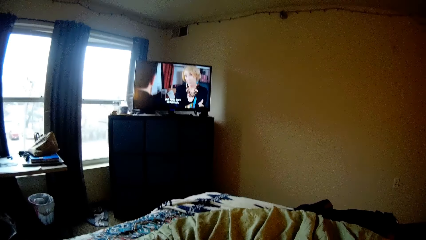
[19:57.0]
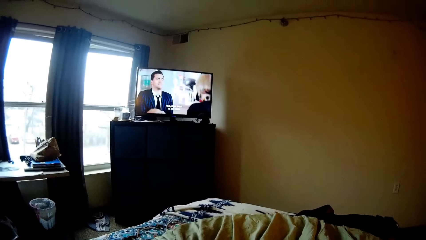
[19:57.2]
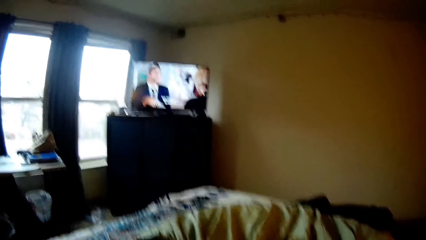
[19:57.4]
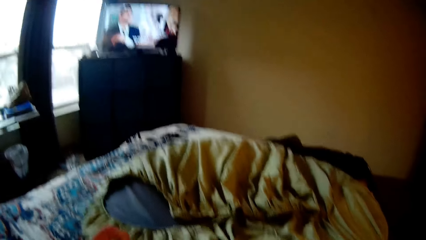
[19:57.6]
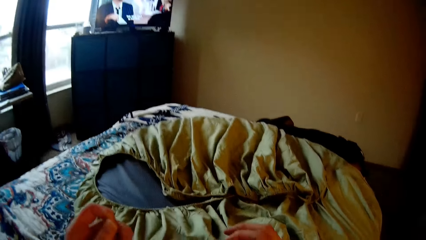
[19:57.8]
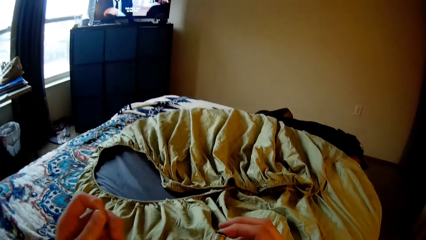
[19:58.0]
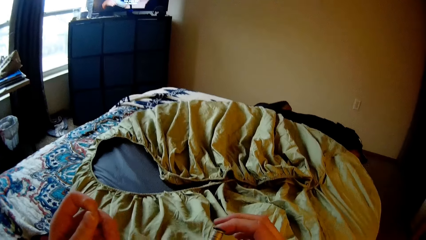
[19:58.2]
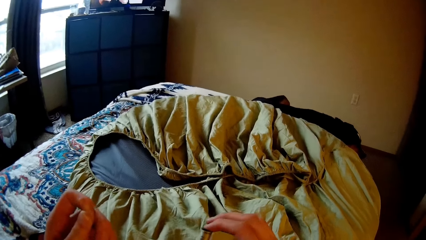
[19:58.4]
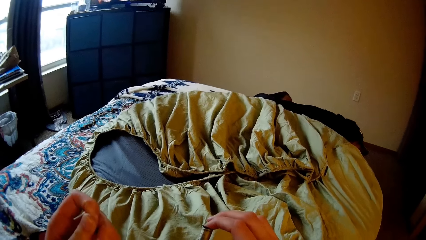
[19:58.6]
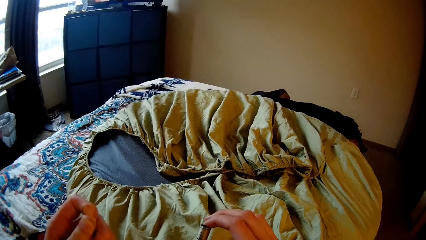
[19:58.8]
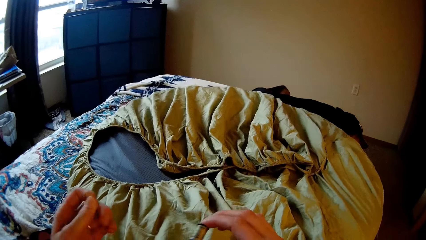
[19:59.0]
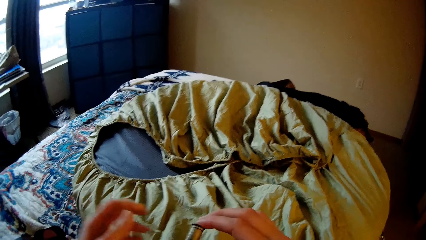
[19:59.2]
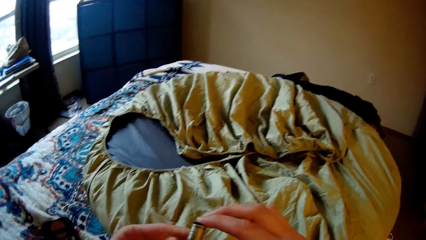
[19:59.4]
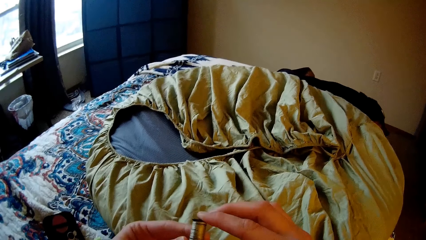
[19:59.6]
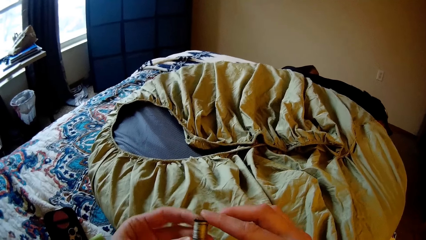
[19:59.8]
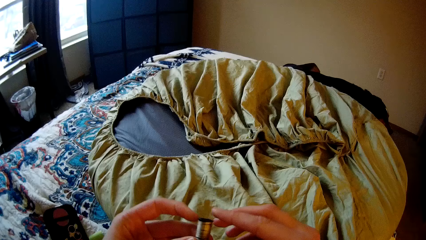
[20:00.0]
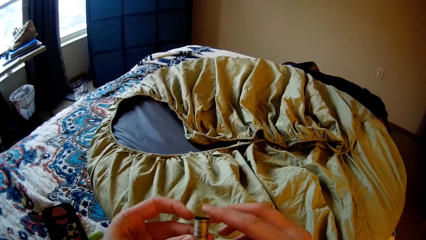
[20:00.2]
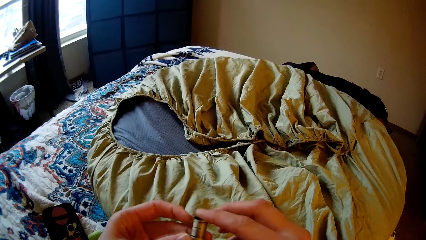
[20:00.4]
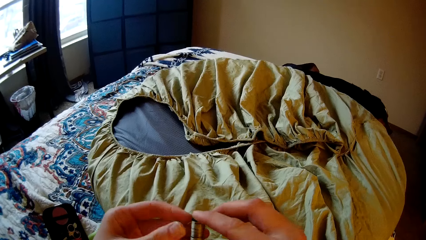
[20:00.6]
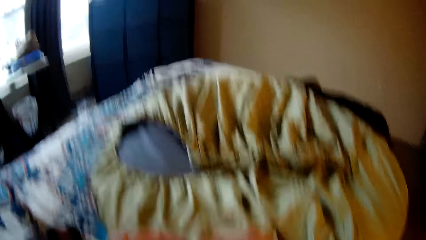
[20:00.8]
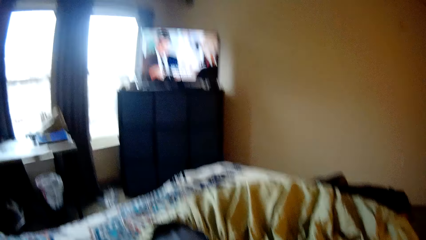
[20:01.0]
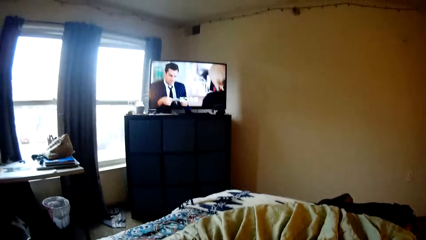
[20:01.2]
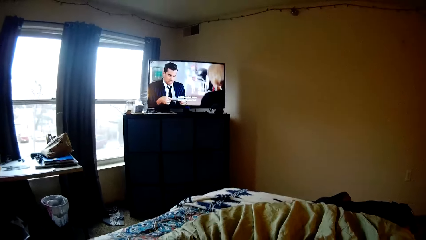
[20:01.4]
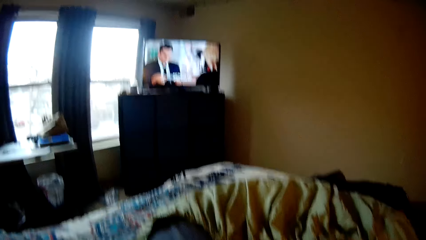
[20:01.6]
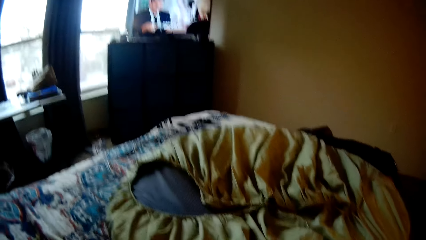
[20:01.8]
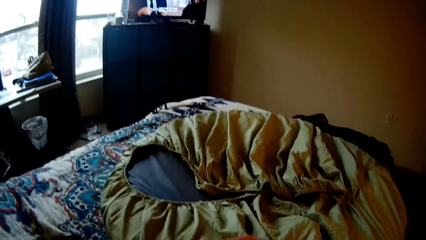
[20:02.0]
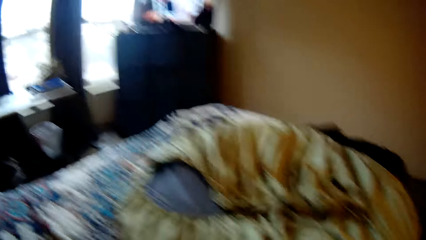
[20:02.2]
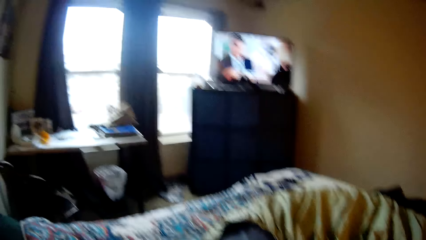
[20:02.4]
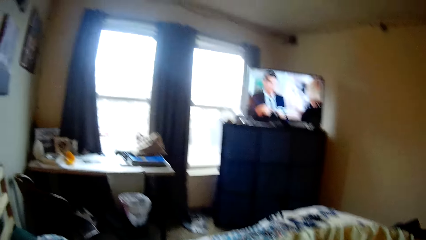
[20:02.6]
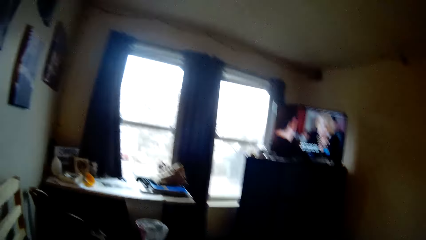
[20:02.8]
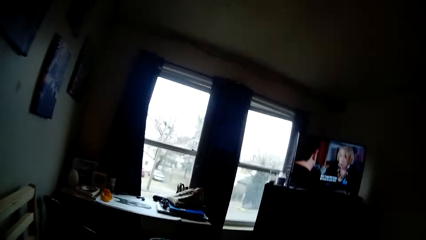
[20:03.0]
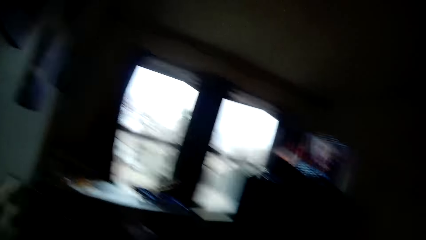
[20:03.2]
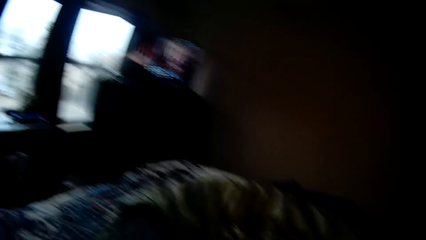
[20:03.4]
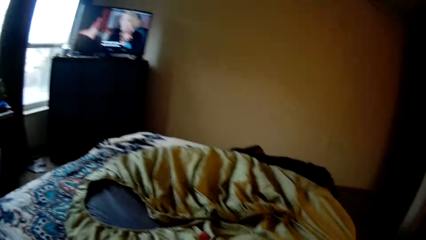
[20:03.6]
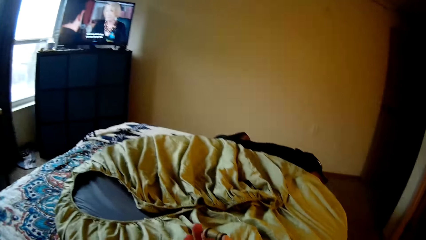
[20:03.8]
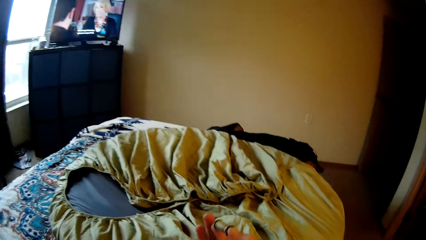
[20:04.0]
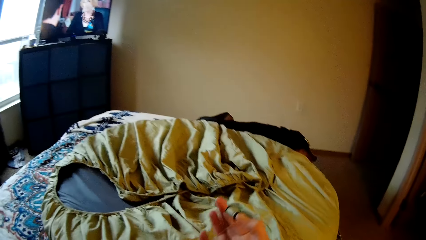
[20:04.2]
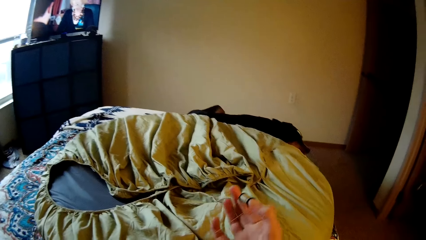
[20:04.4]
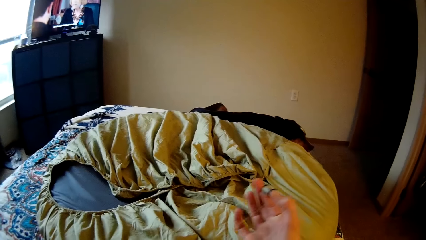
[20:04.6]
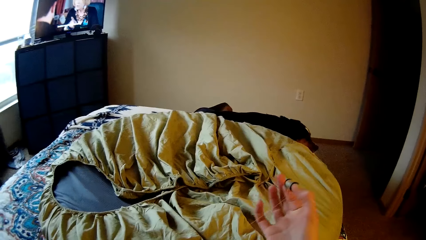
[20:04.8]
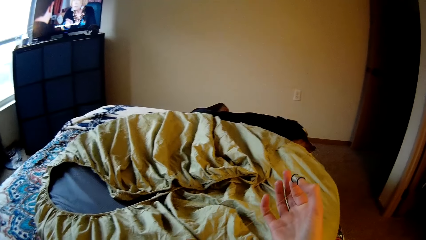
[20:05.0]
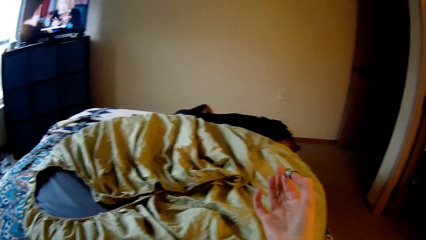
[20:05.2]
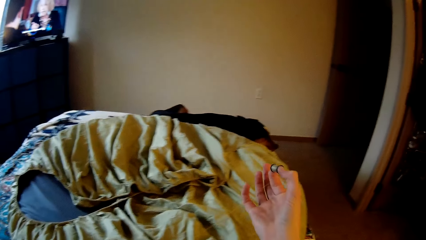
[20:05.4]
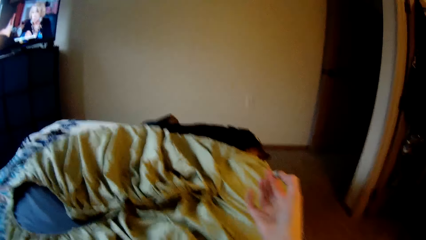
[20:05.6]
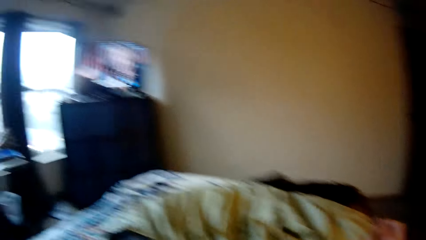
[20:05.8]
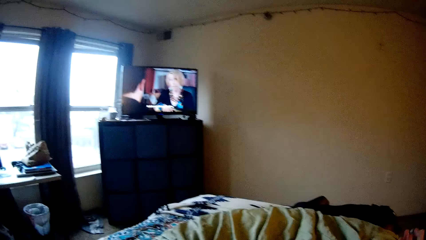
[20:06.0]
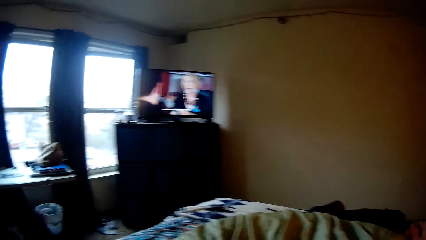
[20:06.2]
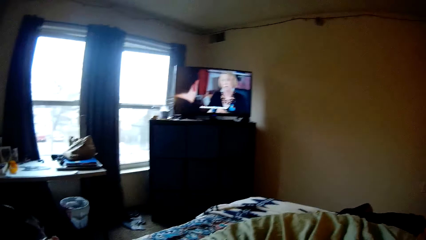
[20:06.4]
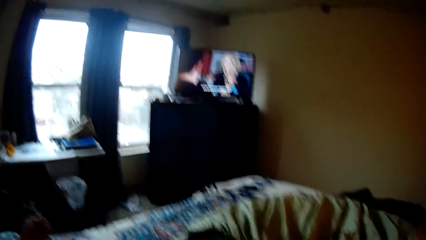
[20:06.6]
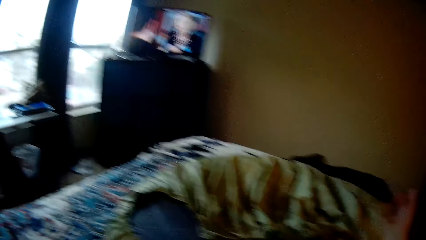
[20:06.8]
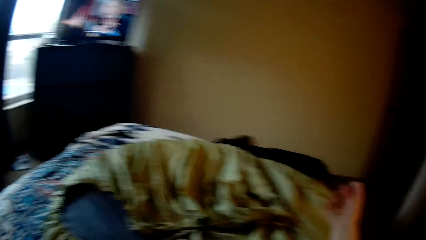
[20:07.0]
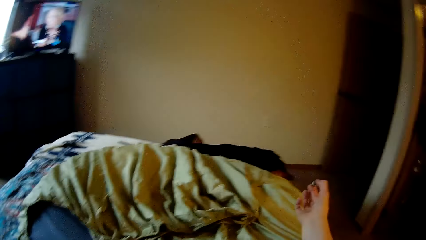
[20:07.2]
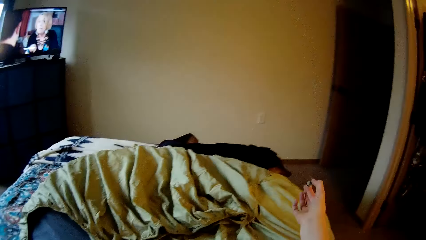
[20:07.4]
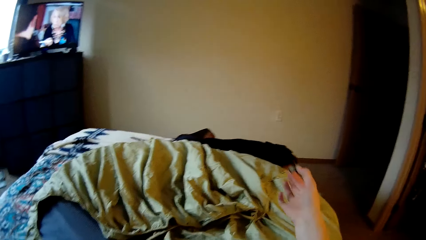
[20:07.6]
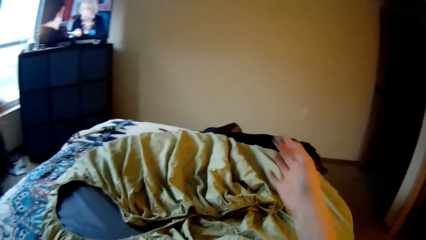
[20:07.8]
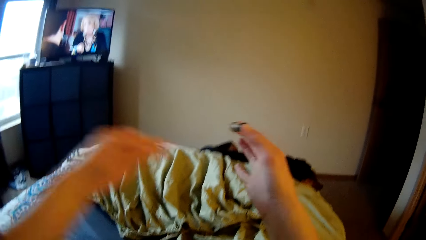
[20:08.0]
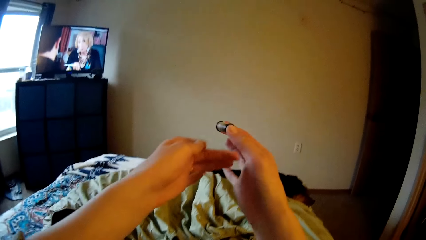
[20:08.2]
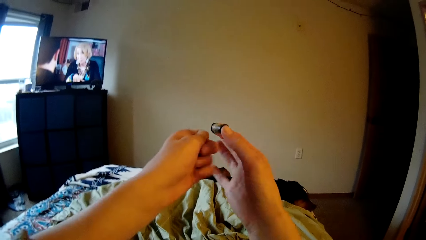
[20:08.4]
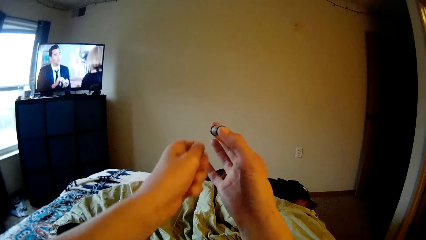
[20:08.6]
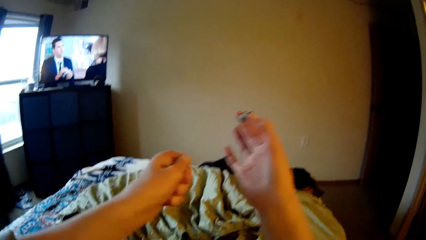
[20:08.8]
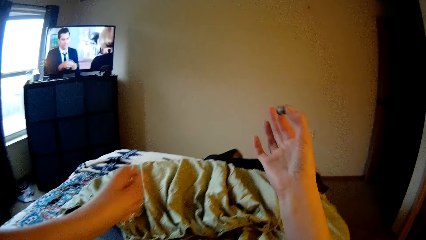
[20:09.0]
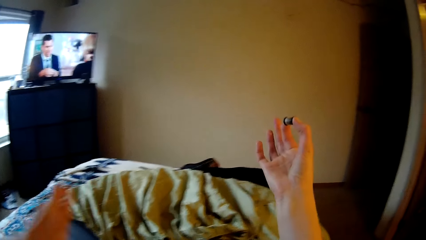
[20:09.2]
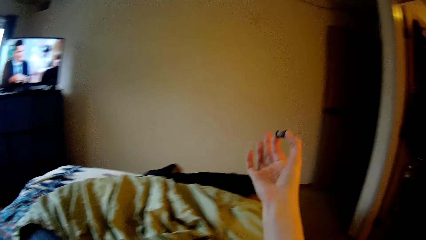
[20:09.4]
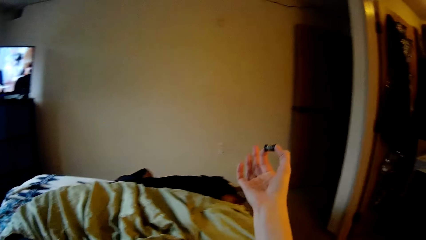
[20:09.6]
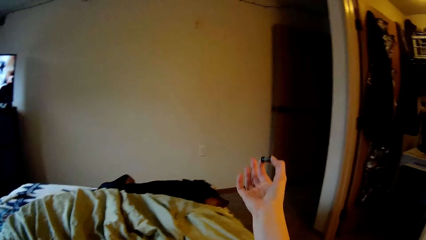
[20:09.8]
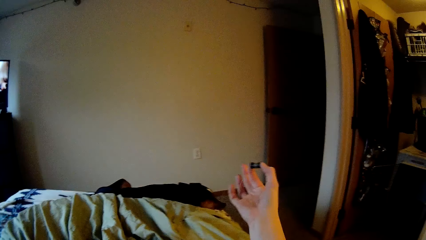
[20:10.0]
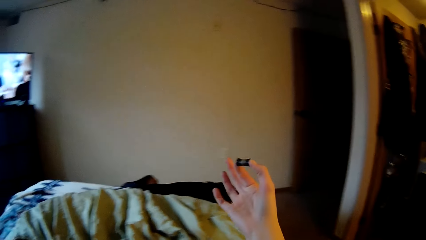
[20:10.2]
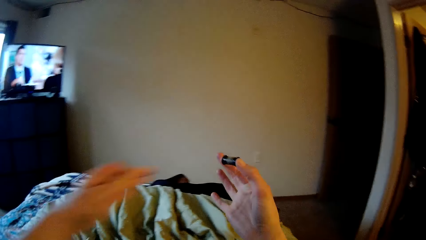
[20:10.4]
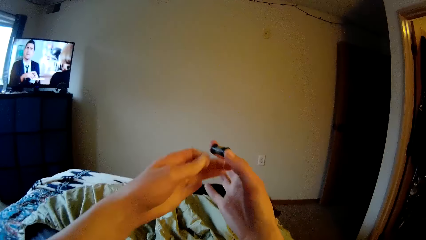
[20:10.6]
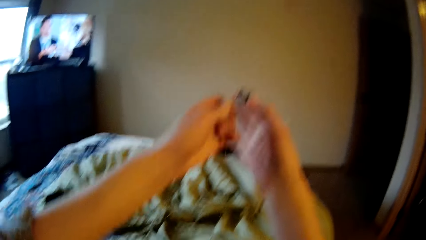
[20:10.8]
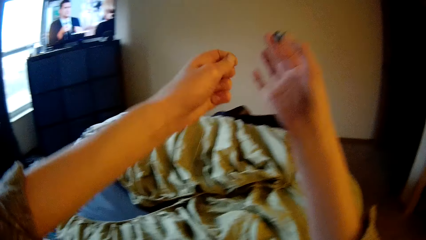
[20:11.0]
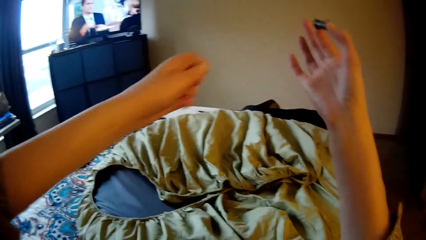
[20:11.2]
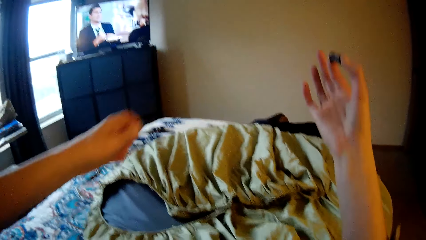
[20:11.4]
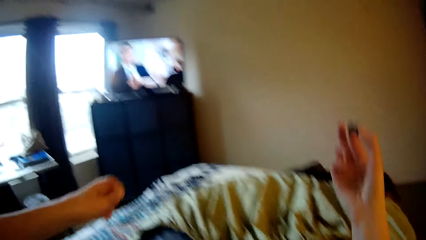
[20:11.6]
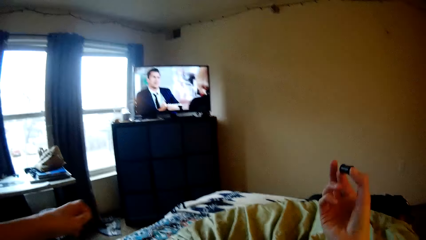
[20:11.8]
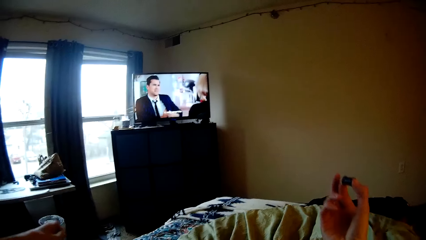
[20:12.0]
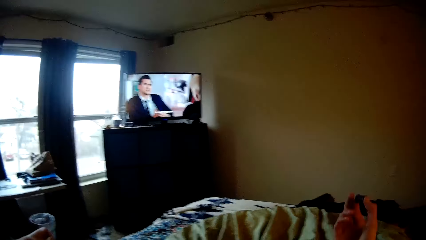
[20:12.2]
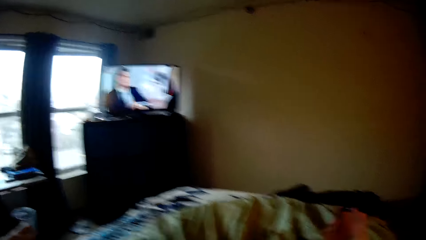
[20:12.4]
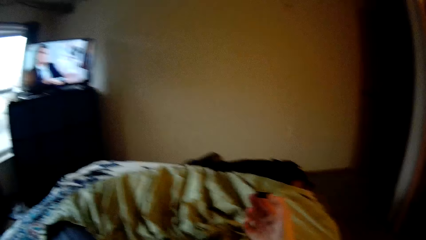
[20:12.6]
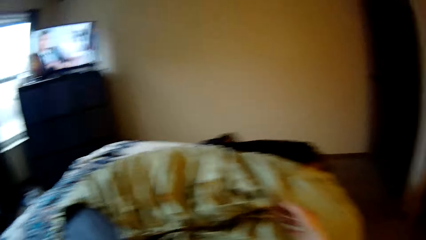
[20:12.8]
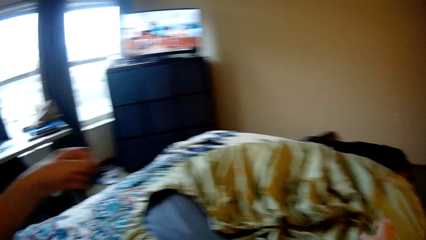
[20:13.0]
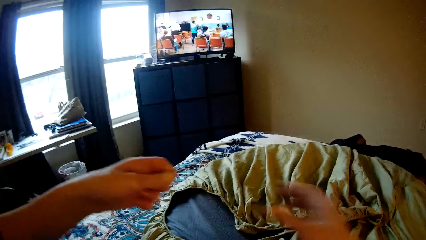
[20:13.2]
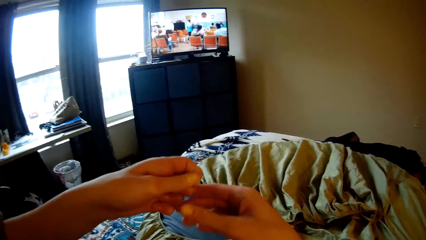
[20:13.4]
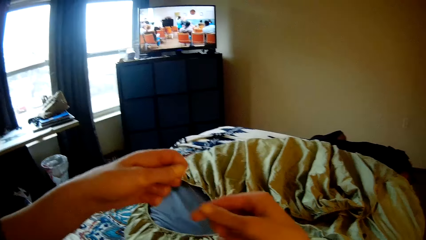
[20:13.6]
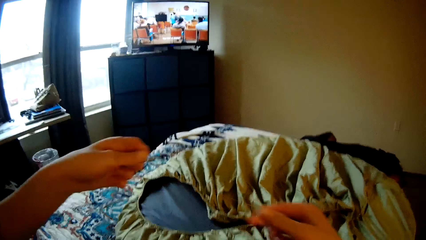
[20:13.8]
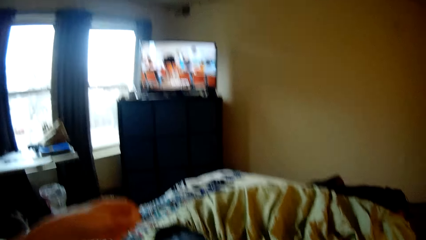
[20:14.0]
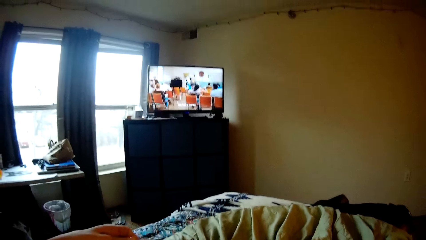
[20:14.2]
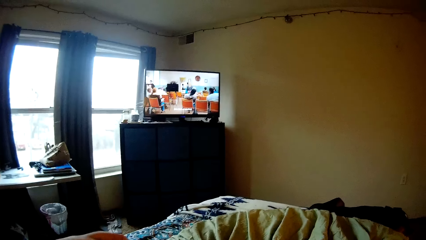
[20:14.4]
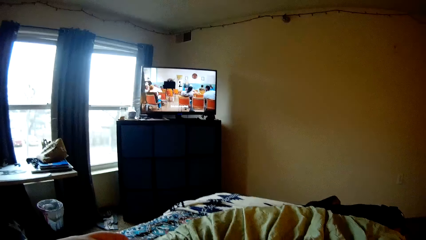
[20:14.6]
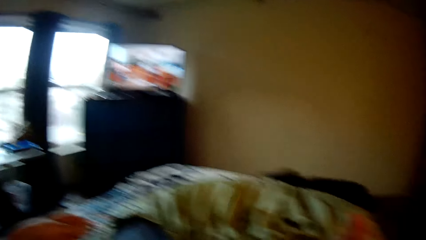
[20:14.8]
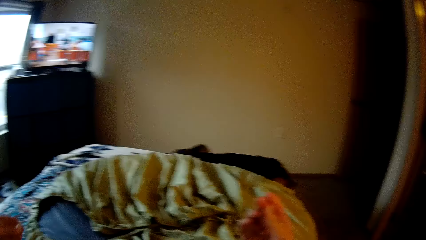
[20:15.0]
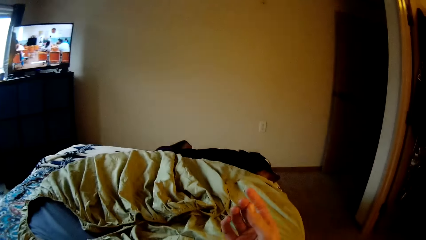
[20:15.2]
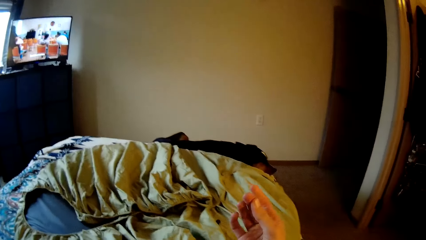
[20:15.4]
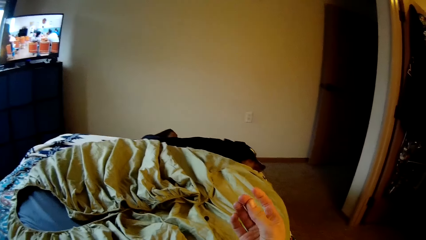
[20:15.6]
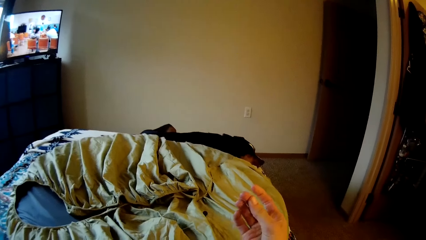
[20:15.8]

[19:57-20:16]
The camera wearer threads the needle with a needle threader. They watch television. They draw the thread from the thread holder. They stretch the thread.
